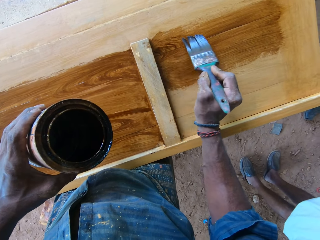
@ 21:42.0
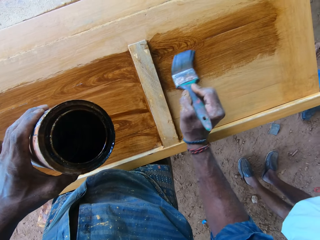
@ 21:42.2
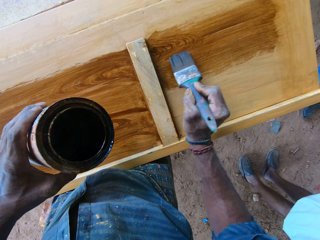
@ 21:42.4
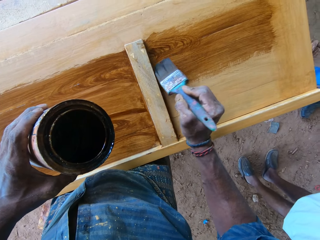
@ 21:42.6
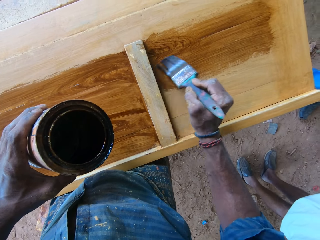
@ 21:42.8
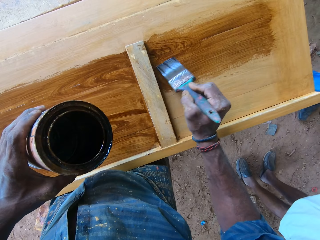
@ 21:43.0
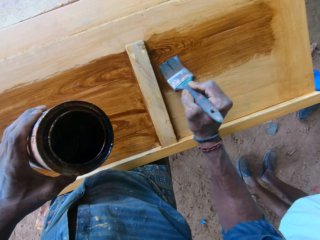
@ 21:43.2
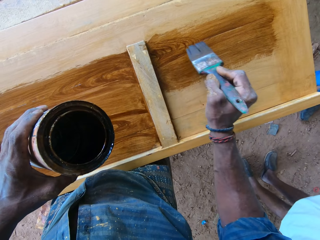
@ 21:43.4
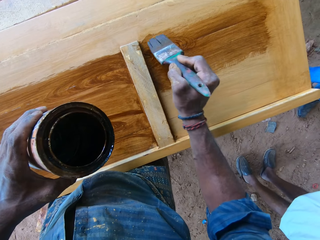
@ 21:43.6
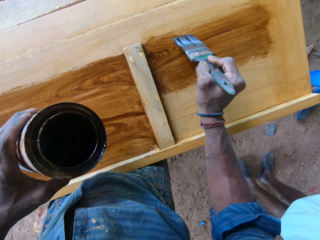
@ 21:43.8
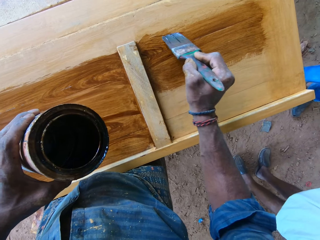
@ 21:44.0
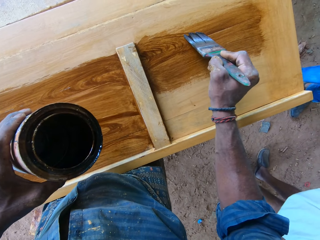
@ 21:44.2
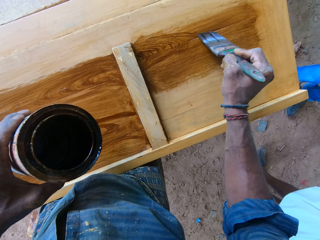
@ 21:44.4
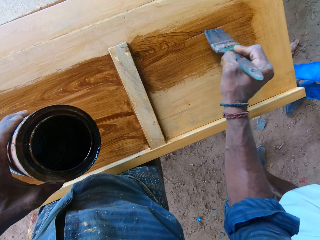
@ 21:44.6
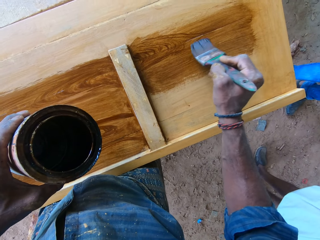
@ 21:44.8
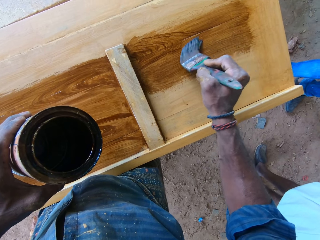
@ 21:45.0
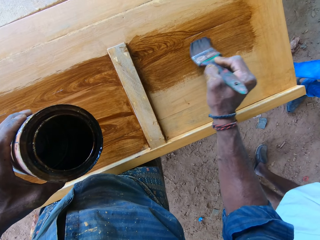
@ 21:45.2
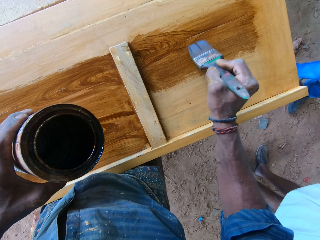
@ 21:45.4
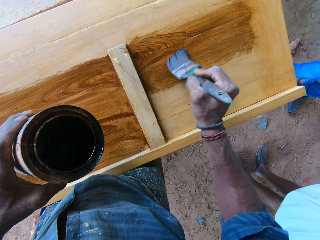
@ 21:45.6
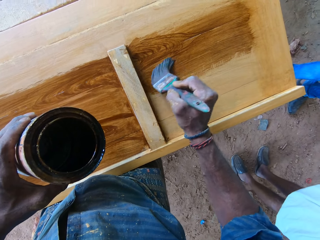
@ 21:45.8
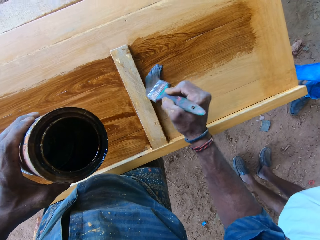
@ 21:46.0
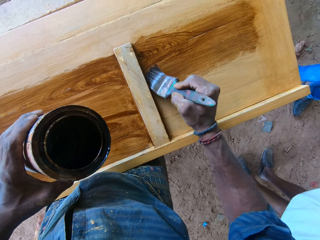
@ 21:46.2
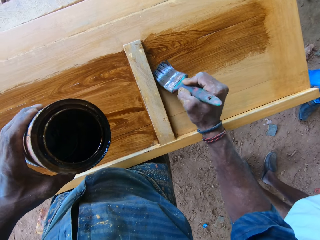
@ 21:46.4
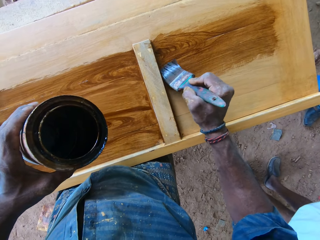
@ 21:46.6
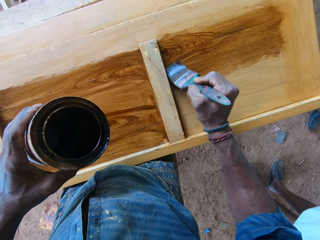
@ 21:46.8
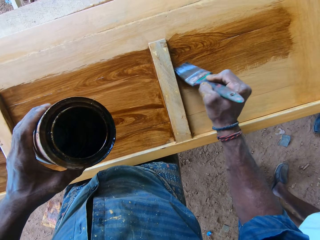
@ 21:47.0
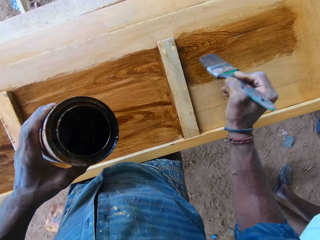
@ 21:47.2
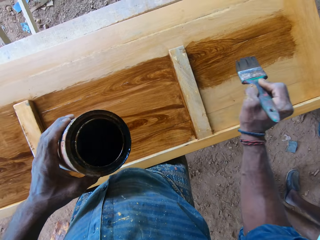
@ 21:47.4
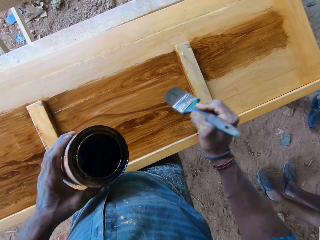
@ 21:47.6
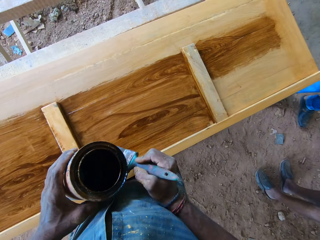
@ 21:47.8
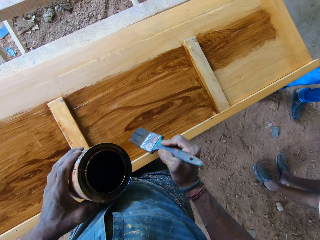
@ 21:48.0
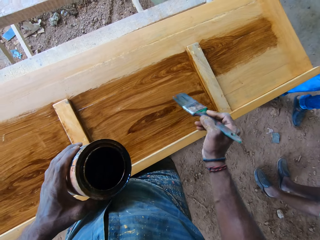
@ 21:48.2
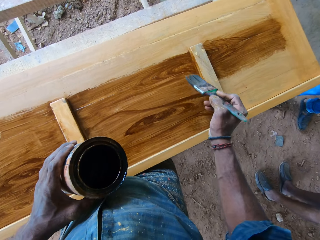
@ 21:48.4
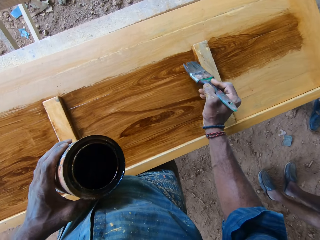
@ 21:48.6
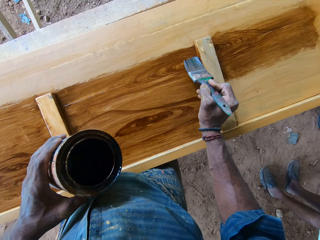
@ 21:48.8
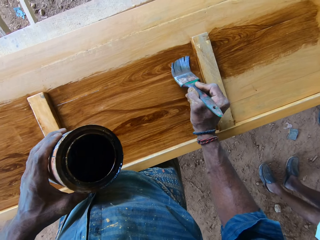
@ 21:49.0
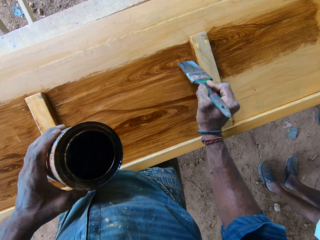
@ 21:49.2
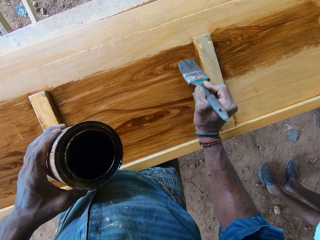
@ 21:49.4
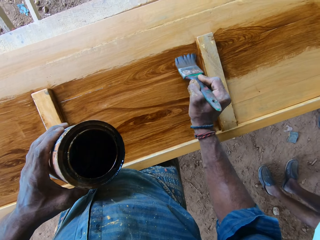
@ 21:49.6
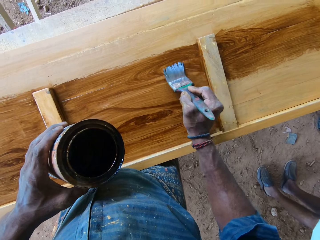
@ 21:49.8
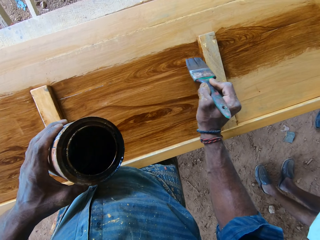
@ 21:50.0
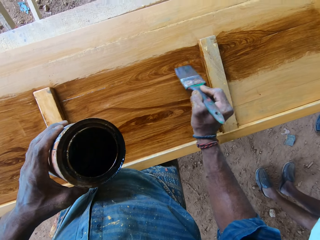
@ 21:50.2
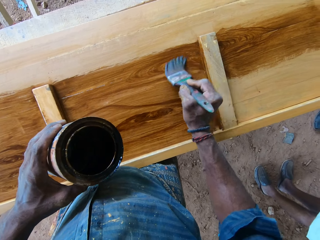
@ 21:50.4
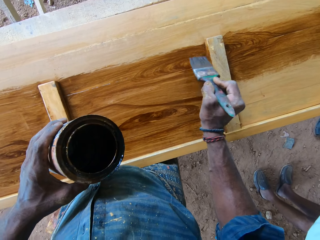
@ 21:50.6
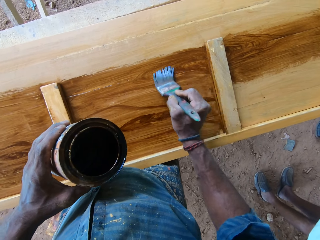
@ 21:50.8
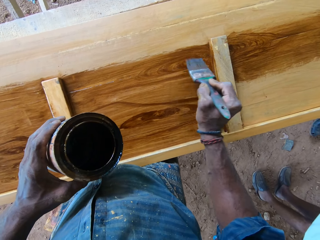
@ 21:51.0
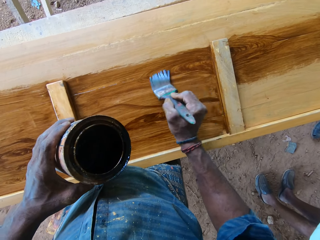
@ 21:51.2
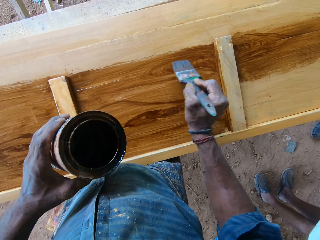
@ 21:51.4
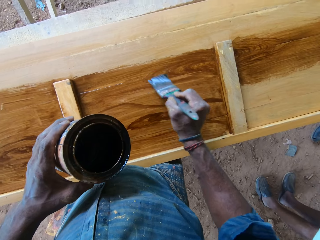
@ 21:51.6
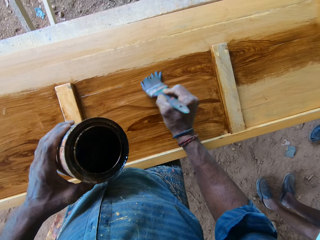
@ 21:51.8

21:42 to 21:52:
The camera wearer removes the brush from the door. They move the right hand away. They paint the door with the paint brush.

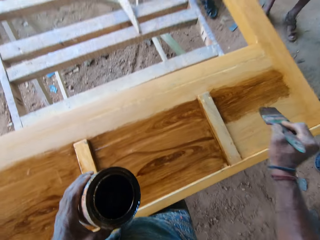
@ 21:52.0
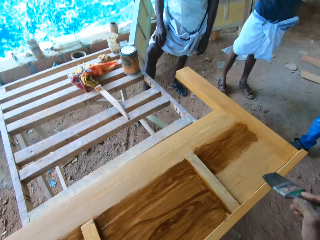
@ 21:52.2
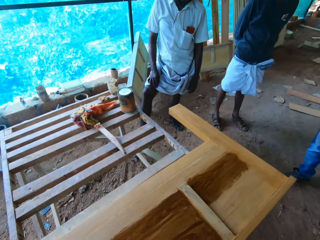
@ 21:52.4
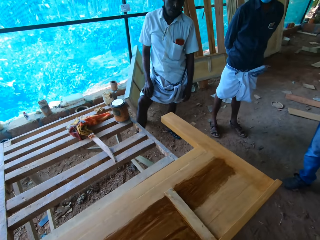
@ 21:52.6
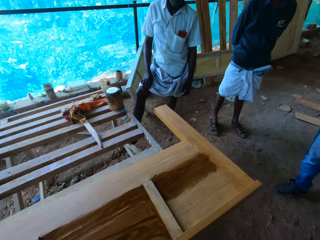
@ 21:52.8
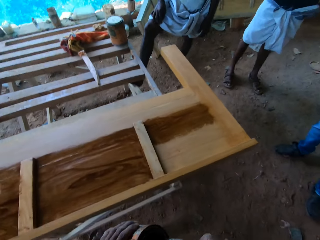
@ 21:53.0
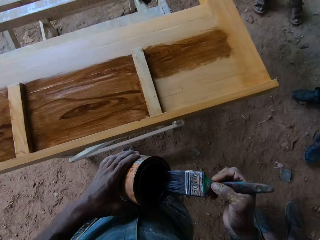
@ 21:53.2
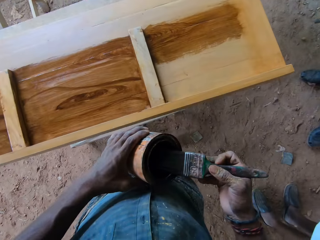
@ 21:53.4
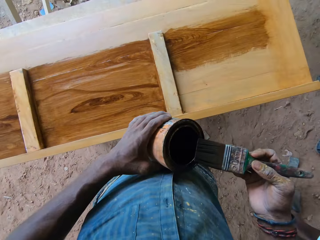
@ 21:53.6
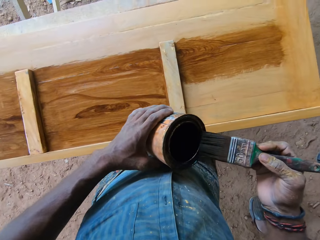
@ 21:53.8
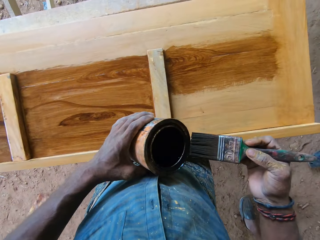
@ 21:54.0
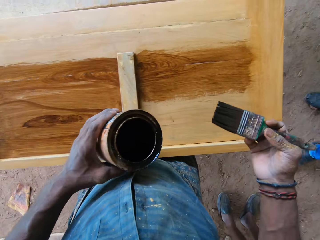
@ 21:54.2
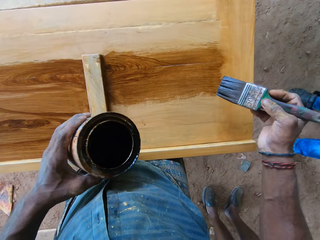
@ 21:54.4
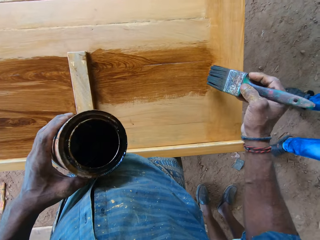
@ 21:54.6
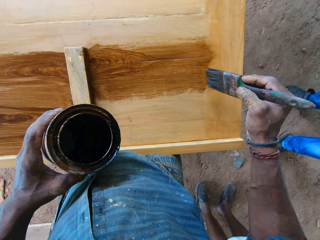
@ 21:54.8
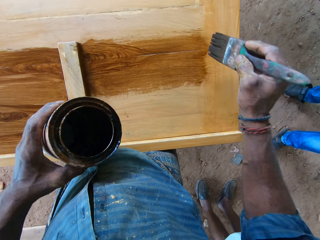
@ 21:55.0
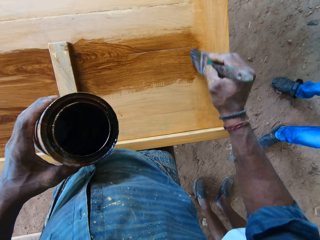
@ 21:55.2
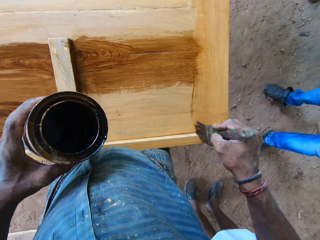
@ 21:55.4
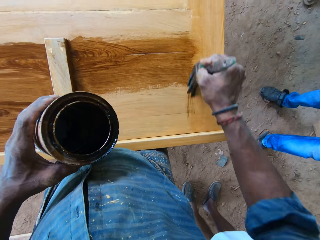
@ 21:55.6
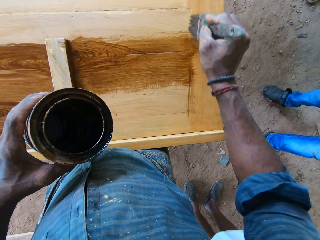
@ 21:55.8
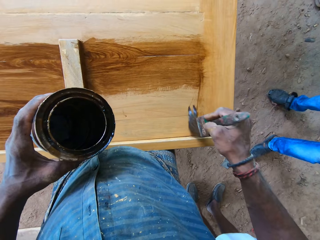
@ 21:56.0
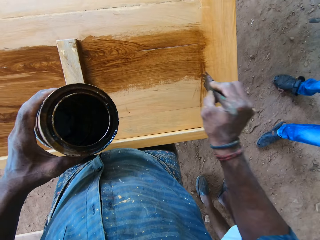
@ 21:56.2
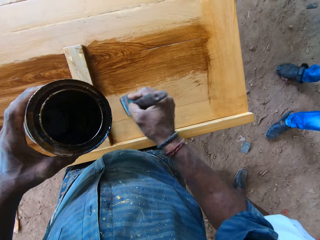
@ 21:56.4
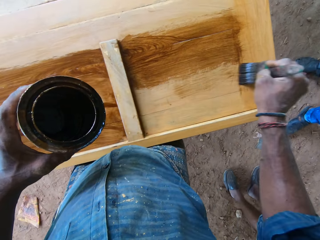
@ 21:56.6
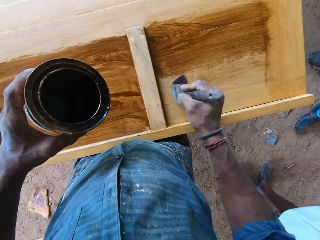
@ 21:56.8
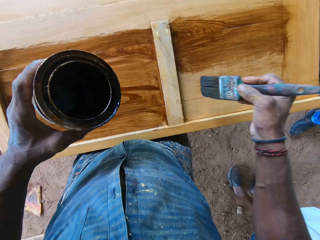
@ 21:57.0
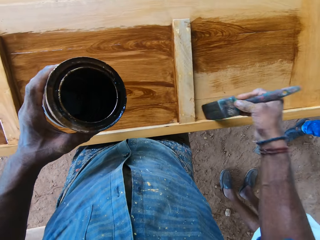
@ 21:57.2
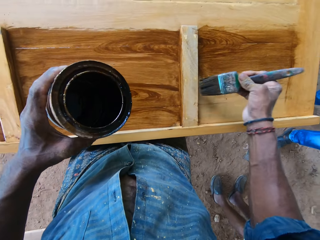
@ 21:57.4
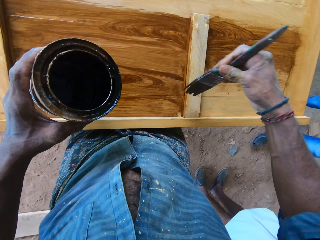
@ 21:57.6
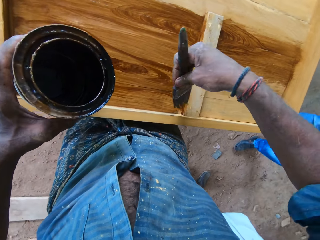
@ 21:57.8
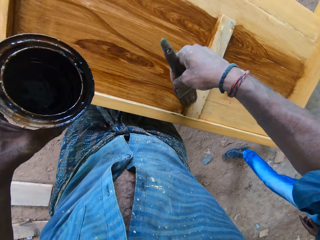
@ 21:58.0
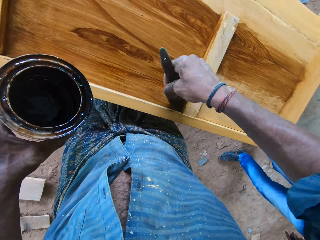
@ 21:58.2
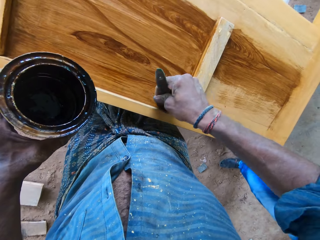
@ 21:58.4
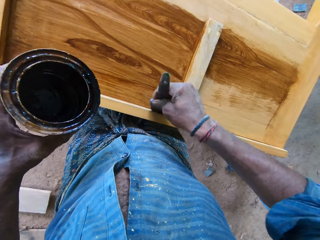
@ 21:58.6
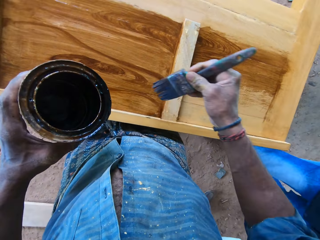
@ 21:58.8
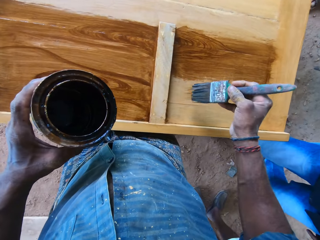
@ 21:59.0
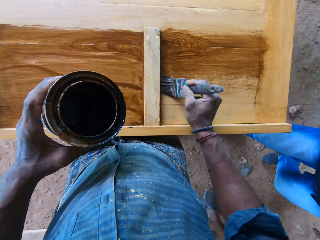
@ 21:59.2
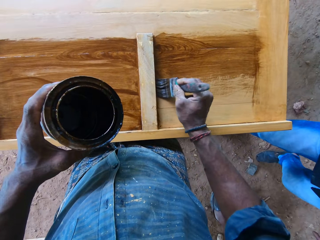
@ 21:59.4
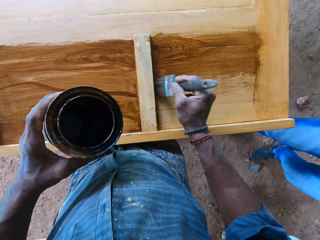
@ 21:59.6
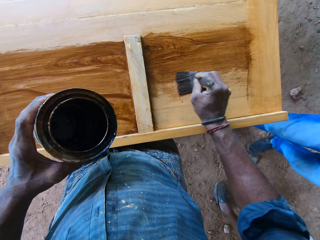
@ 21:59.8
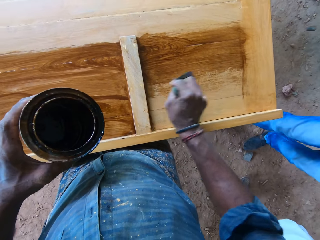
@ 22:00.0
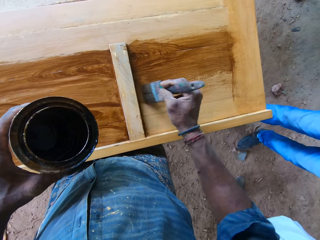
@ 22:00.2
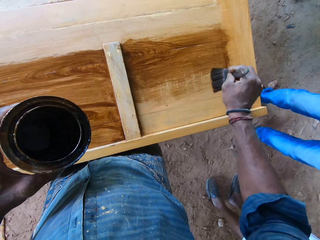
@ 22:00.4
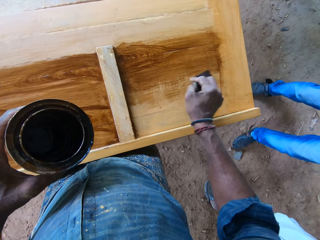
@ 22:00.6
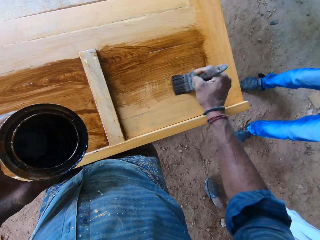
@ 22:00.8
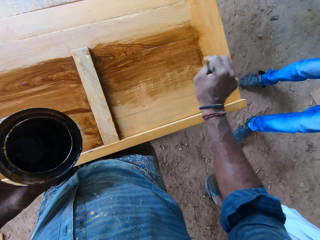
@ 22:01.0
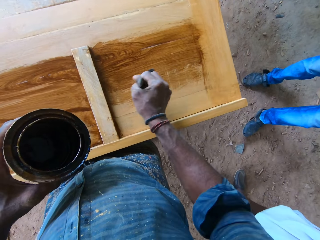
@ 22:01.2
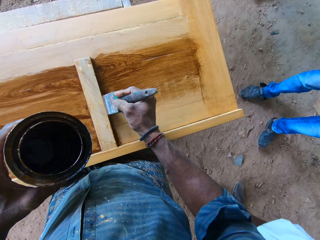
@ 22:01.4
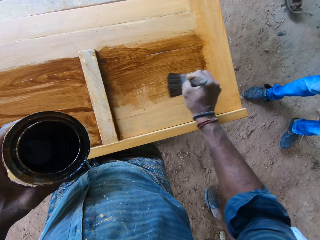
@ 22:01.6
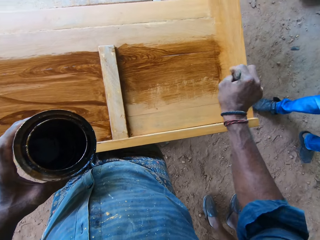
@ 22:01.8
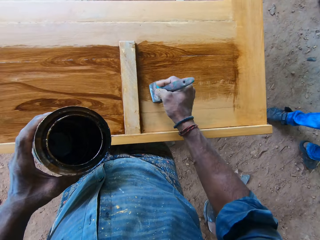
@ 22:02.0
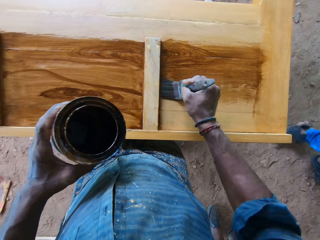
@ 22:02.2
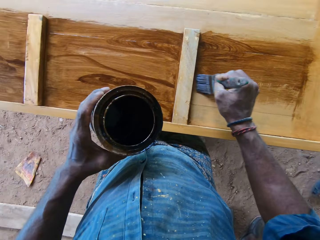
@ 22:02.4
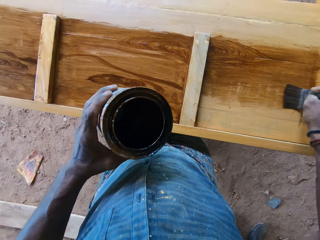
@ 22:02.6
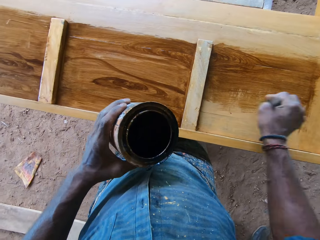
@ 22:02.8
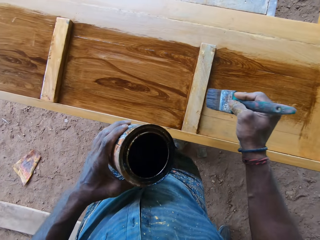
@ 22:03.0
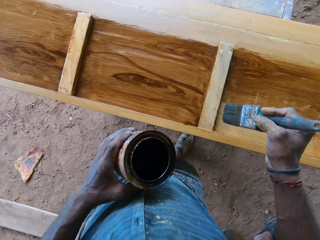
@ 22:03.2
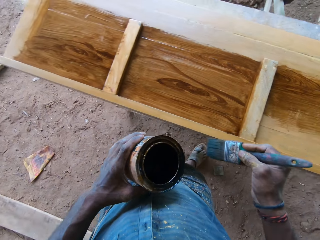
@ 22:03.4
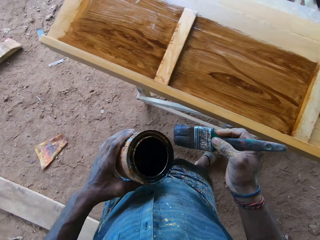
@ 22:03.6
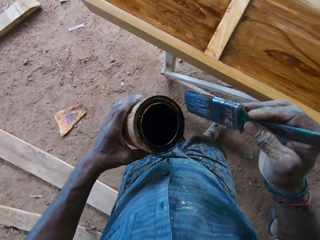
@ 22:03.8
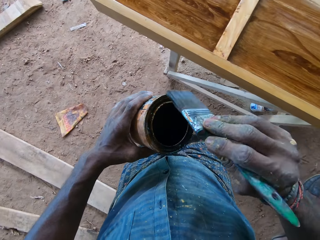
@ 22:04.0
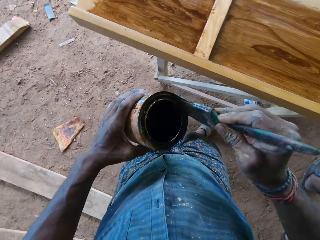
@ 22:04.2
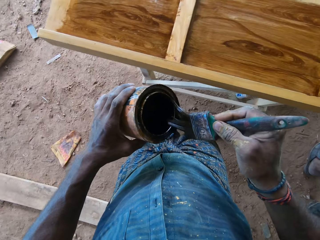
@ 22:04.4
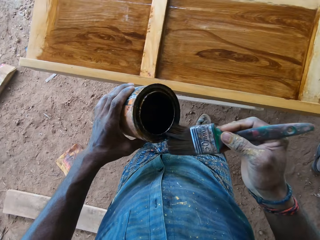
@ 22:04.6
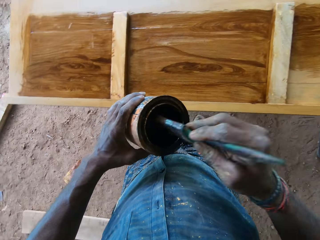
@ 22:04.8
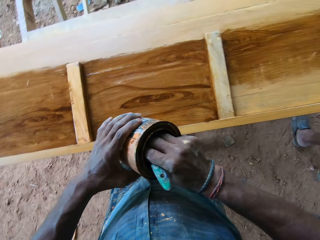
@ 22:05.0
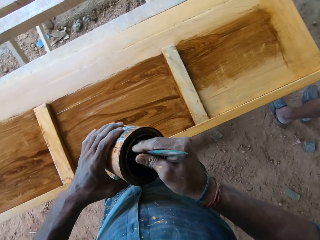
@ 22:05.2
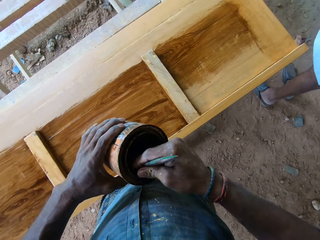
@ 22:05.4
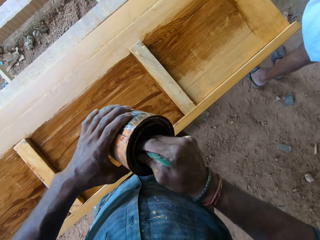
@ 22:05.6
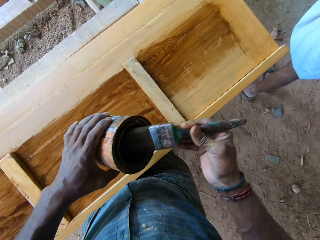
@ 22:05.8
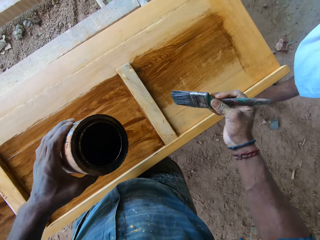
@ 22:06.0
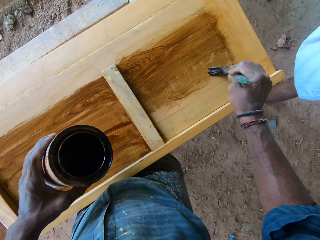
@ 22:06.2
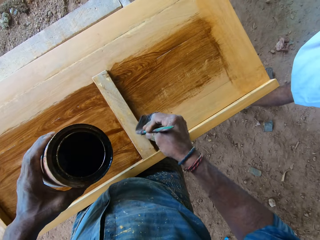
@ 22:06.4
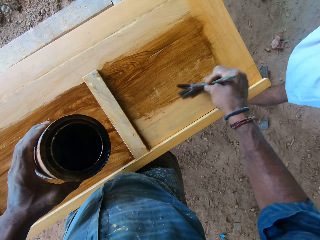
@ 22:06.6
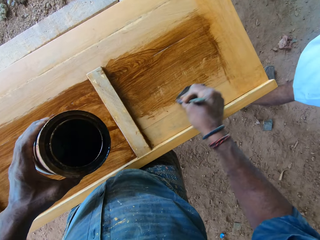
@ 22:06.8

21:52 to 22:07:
The camera wearer removes the brush from the door. They look around. A person, another person and a third person stand near the camera wearer. The camera wearer wipes paint from the brush on the tin edges. They walk near the door. They remove the brush from the paint tin. They turn the brush on the door. They paint the door with the brush. The third person walks around. The camera wearer paints the door with the brush. They remove the brush from the door. They walk ahead. They scoop paint with the brush in the tin edges. They dip the brush in the tin. They scoop paint with the brush in the paint tin. They remove the paint brush from the tin. They paint the door with the brush.
